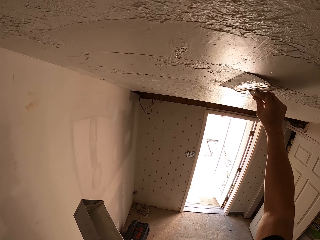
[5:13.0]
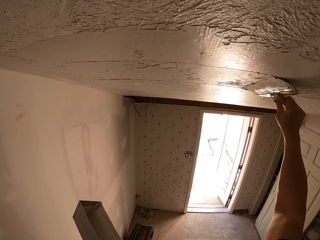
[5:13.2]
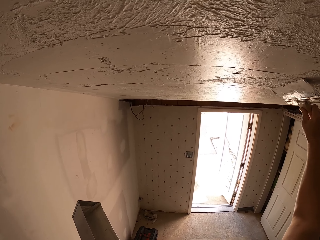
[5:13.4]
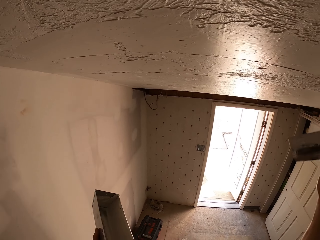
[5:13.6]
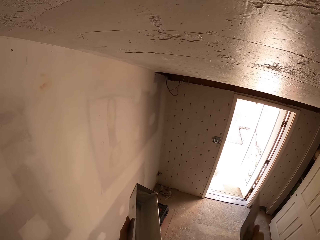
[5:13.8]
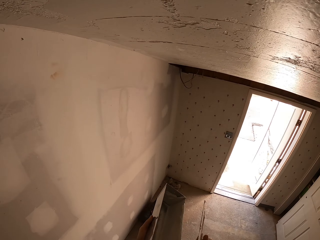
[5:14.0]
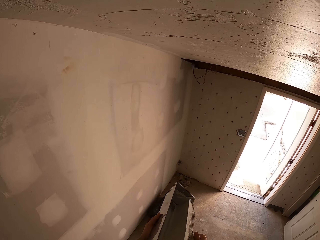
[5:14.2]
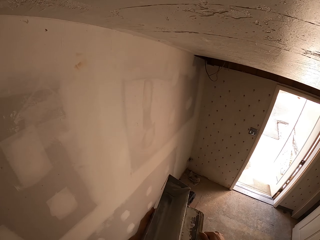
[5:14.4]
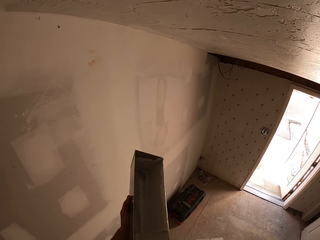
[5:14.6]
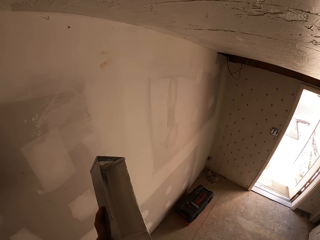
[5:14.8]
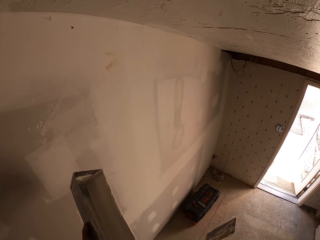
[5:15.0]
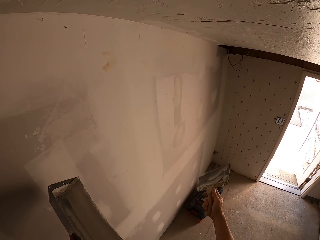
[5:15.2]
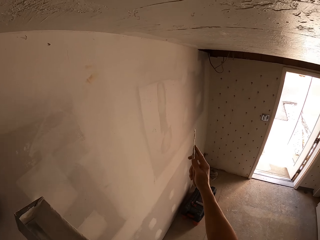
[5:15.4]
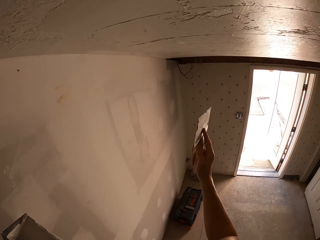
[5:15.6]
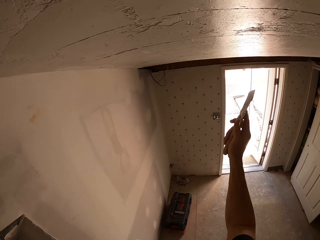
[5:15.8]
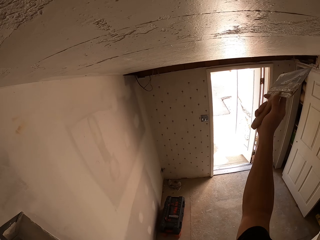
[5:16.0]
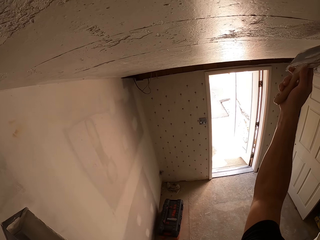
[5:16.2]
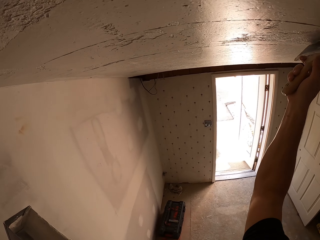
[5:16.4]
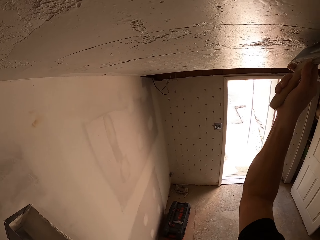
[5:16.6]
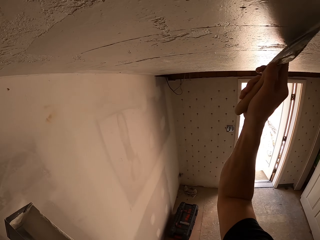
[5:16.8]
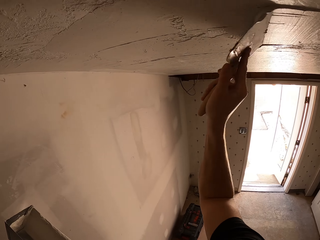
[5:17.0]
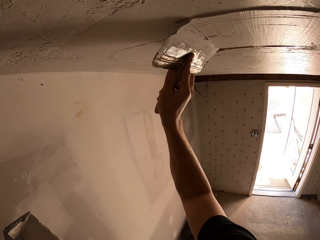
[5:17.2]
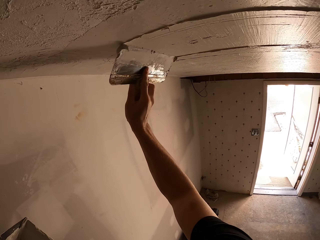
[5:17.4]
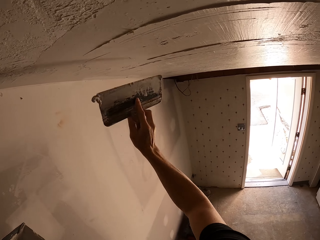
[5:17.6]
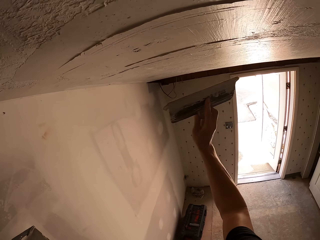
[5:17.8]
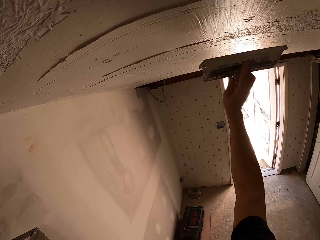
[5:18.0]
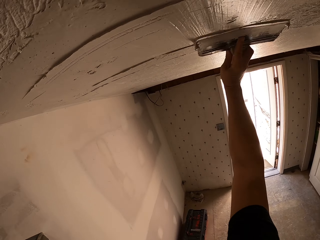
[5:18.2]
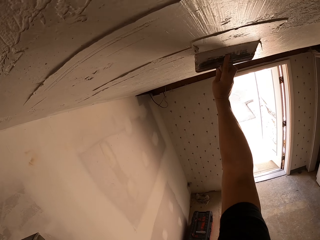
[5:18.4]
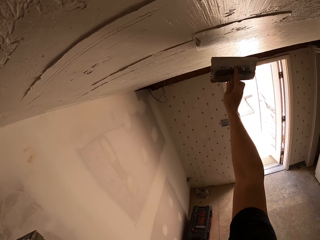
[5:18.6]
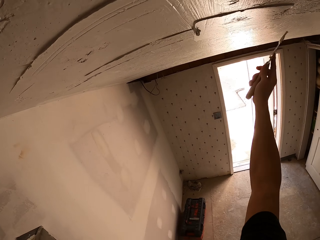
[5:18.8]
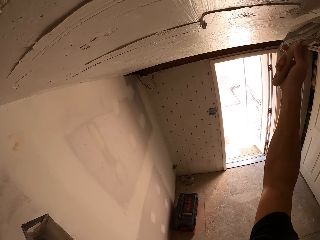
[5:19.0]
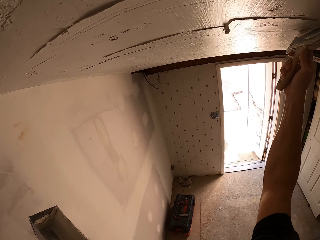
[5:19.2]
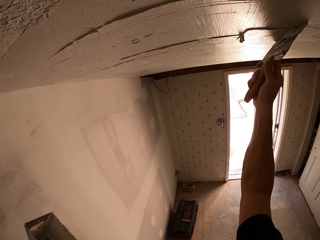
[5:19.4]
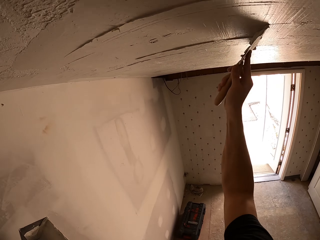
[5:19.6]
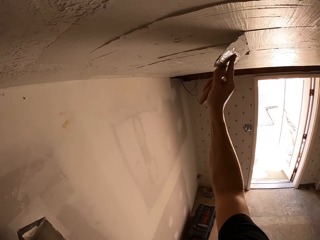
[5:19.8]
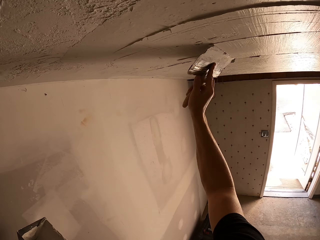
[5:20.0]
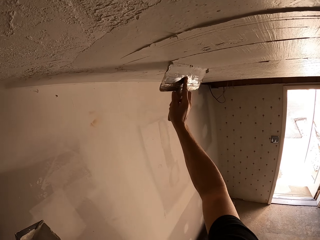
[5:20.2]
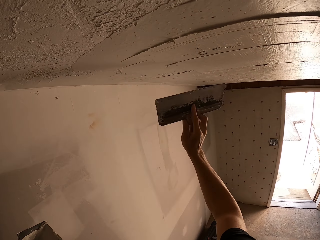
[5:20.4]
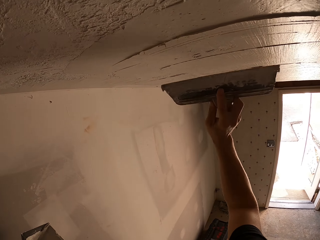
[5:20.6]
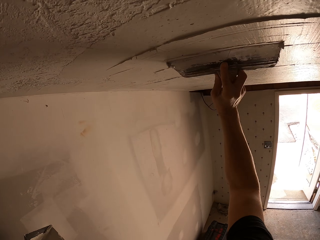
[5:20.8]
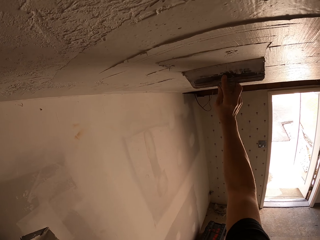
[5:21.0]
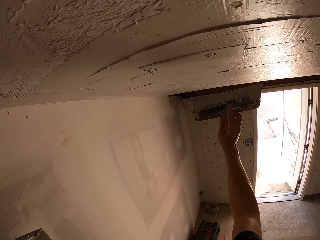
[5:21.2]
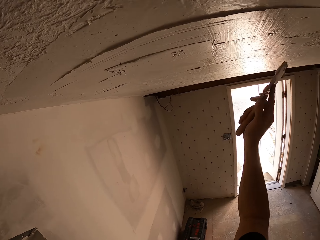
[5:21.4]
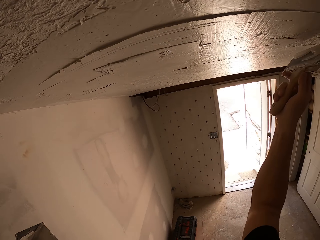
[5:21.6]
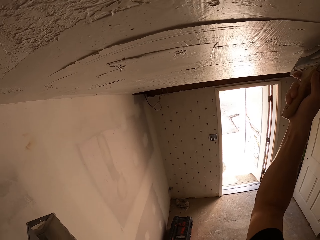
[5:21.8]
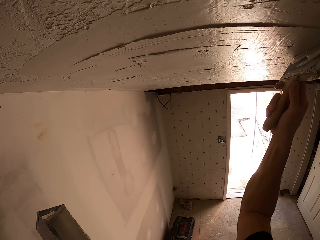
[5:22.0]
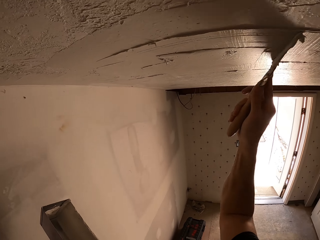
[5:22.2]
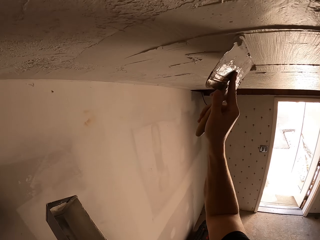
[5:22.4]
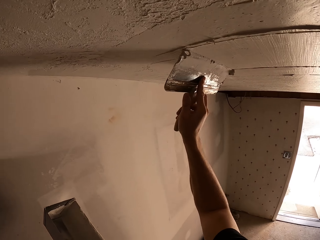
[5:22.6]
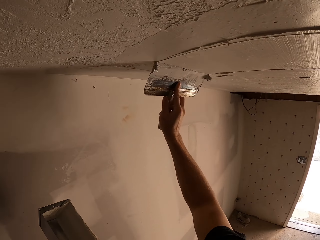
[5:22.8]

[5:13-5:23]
The camera wearer wipes the brush on a container. They paint a wall.

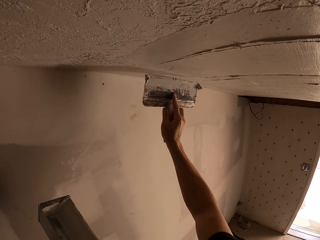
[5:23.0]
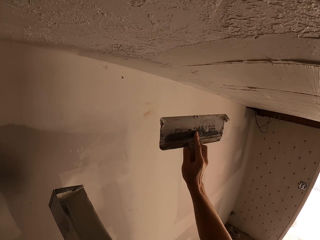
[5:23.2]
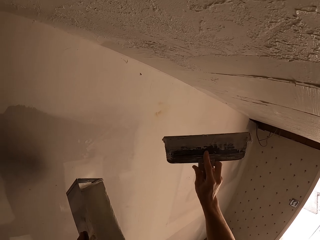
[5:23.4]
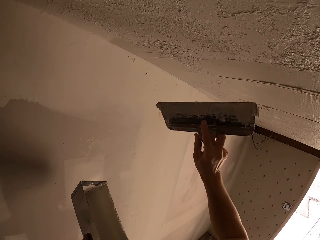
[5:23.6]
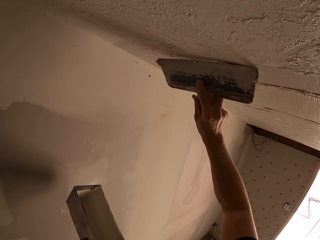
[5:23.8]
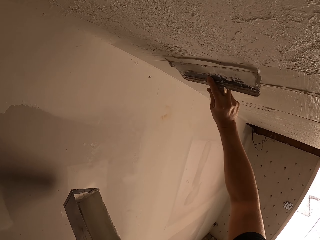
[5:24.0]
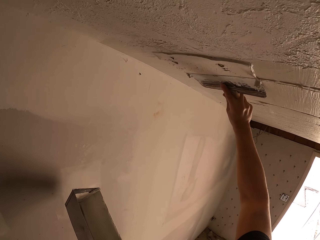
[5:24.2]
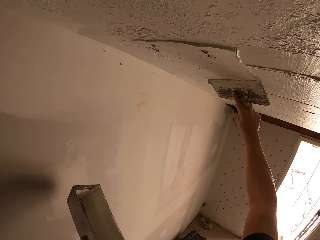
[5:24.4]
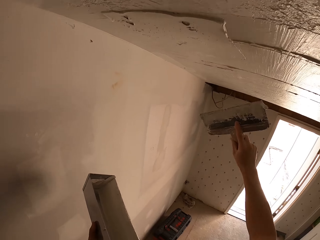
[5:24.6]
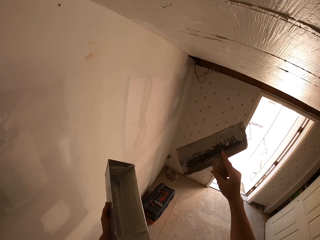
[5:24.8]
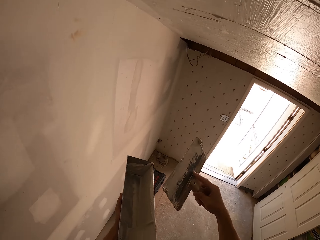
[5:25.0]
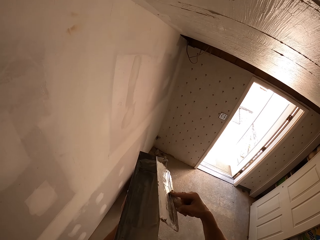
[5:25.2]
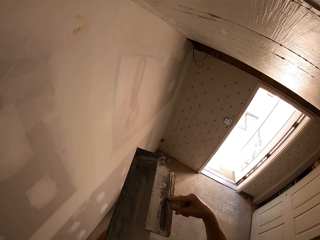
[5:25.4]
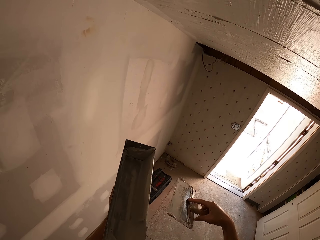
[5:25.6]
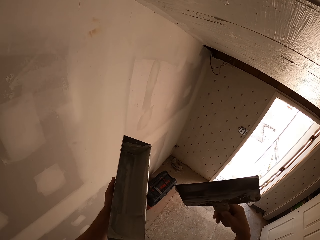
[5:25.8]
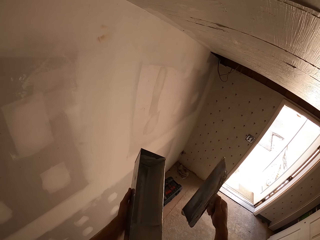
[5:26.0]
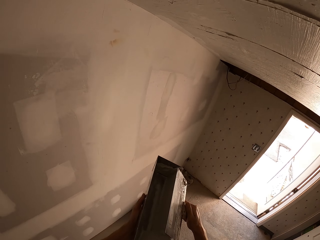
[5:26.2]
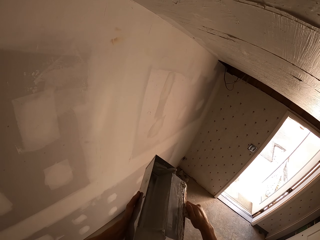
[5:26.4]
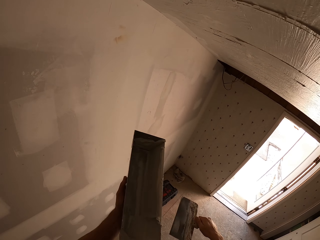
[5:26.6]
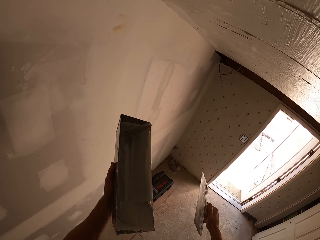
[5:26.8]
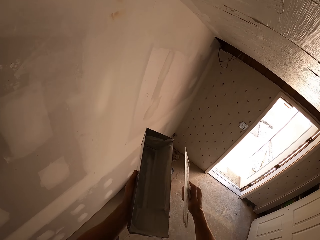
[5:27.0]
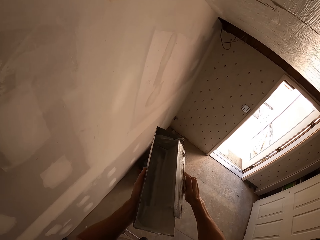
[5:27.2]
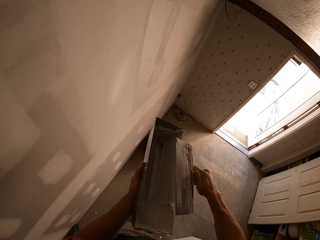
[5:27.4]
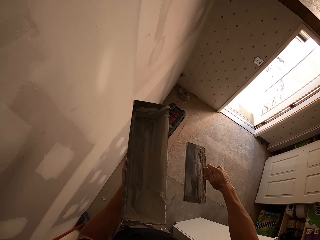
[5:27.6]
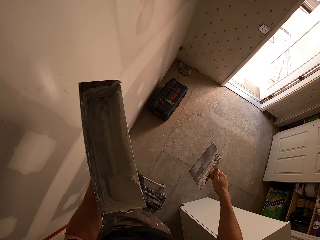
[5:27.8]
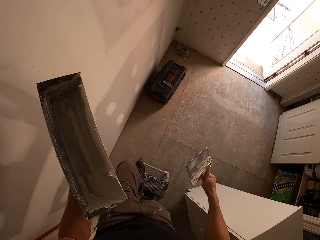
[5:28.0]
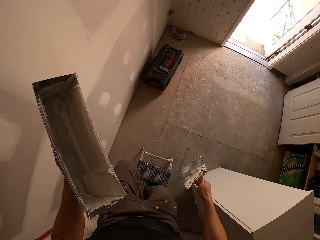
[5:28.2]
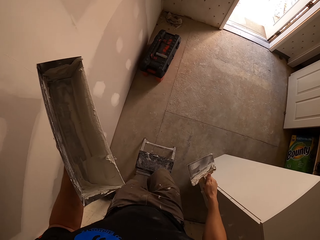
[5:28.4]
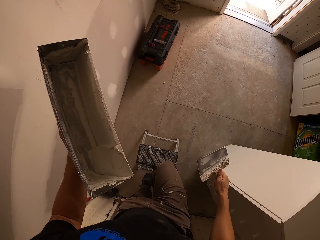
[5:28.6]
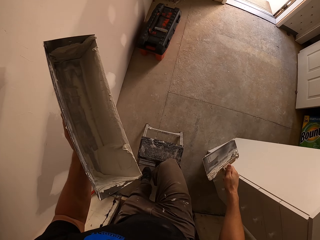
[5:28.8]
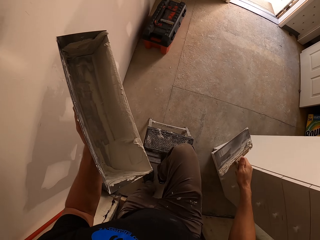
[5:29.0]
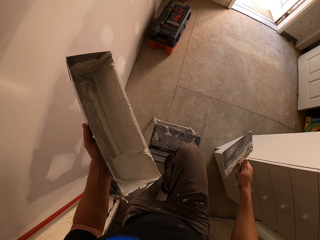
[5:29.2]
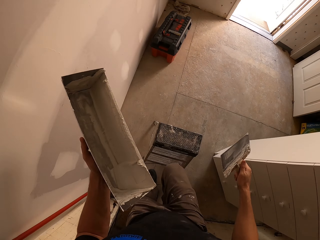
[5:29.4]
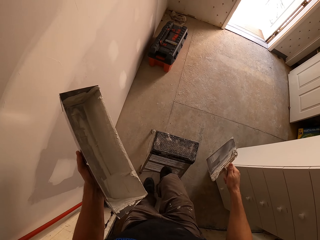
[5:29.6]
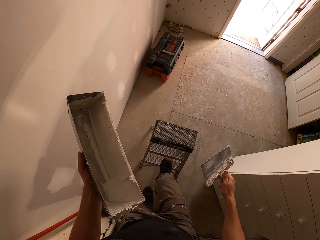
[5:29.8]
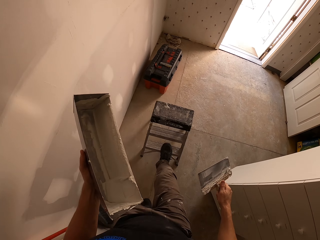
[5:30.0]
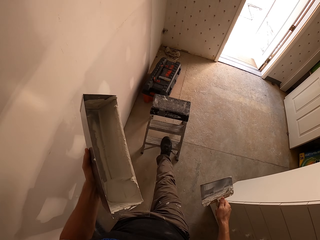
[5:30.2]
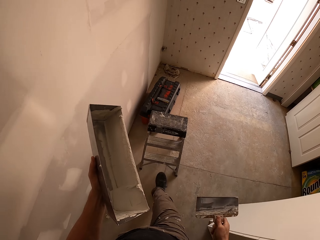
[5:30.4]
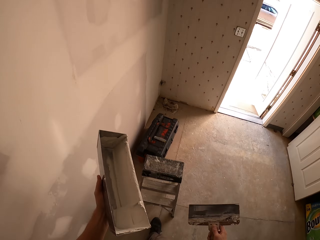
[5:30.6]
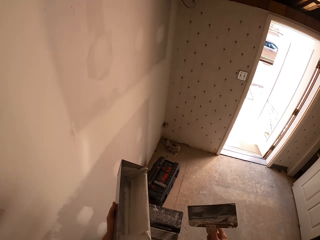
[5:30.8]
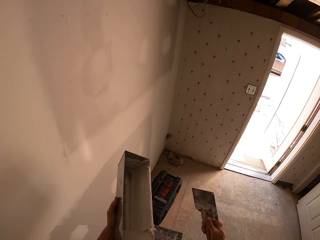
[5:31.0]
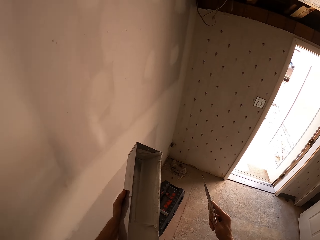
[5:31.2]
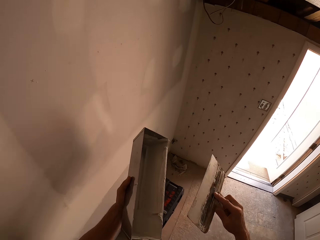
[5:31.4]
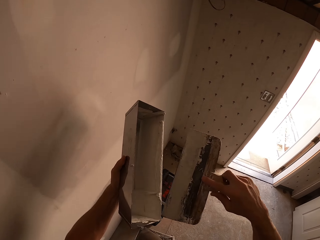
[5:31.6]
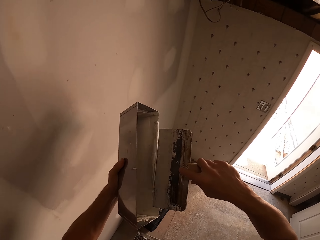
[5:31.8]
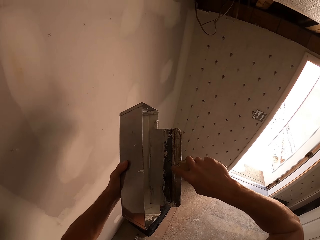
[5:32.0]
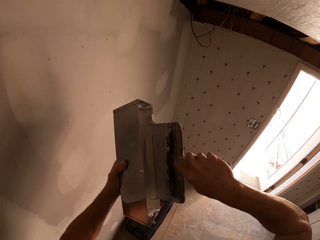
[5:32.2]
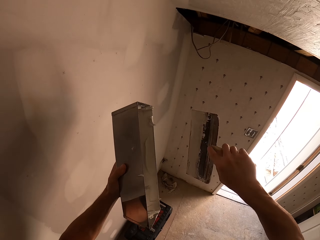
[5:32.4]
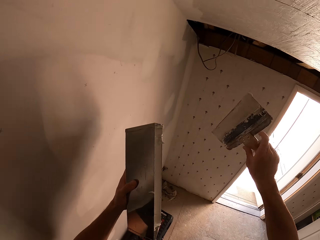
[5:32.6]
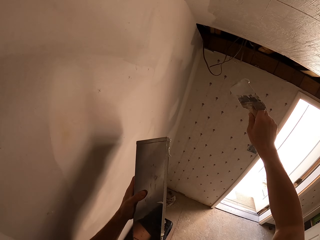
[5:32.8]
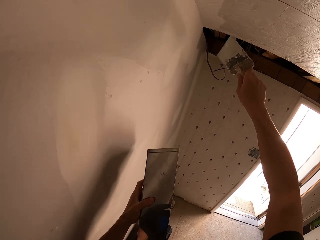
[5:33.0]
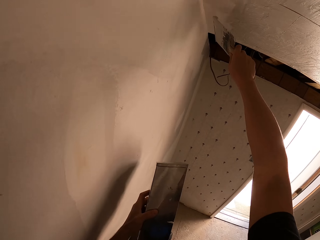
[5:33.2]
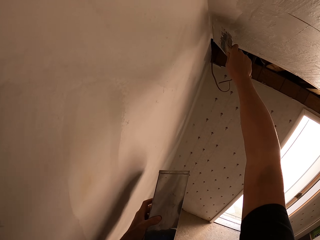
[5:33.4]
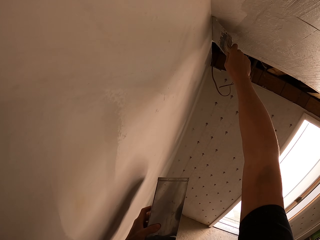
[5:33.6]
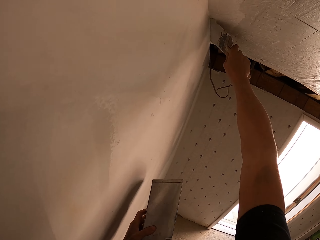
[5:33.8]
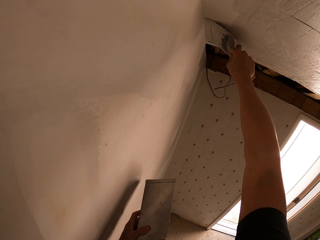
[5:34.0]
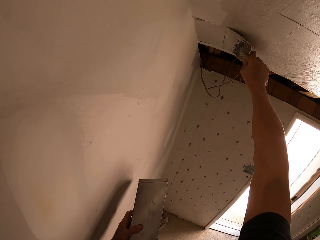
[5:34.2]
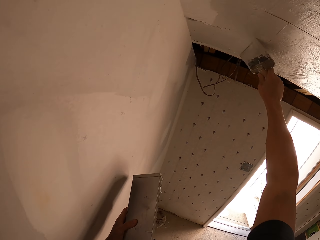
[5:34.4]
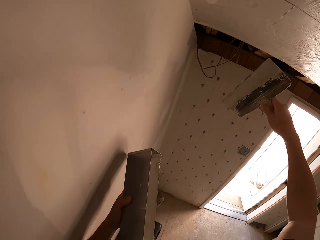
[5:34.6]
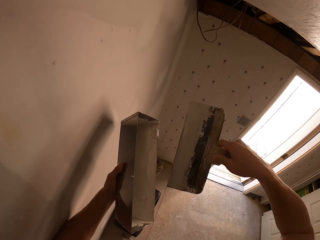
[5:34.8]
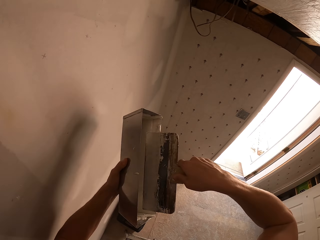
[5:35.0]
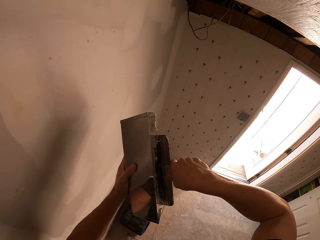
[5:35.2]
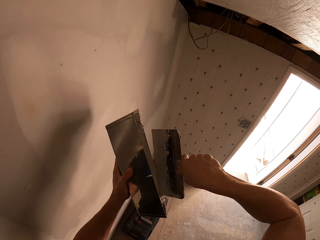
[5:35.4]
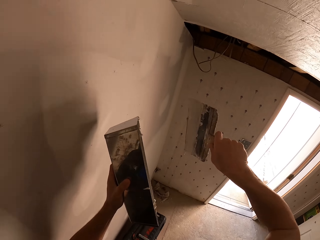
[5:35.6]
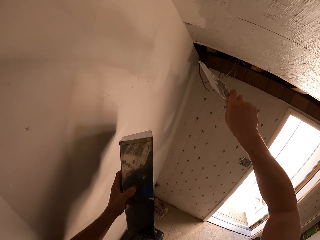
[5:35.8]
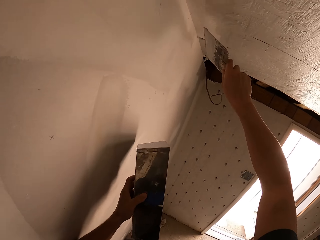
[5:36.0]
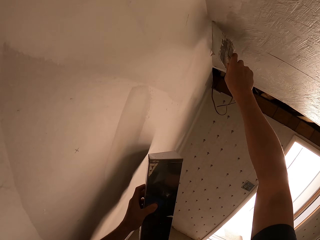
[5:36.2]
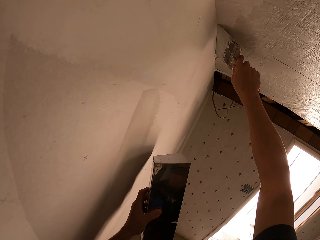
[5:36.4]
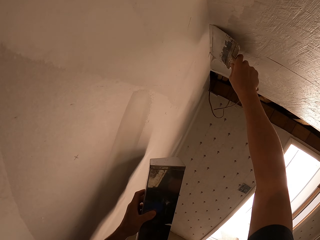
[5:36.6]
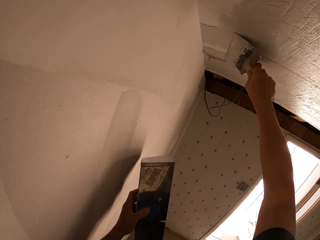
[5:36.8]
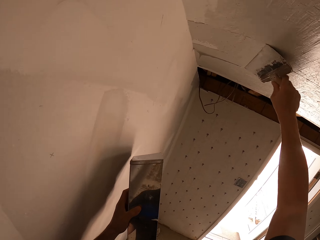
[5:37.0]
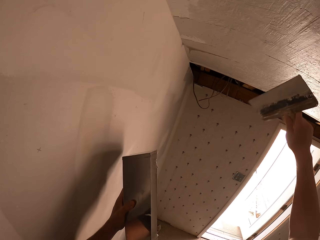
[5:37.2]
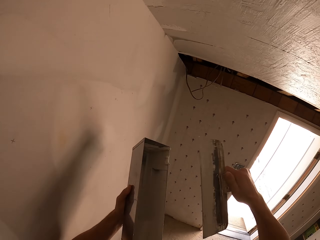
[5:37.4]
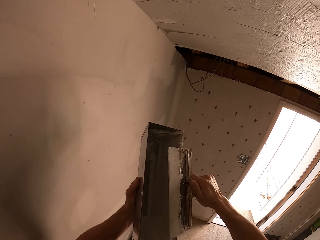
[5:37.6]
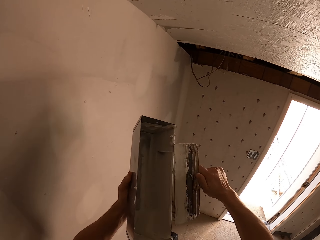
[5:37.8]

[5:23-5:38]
The camera wearer wipes the brush on a container. He steps down from the stool. He pulls the stool with his leg. He wipes the brush on the container. He paints a wall. He wipes the brush on the container. He paints the wall.
